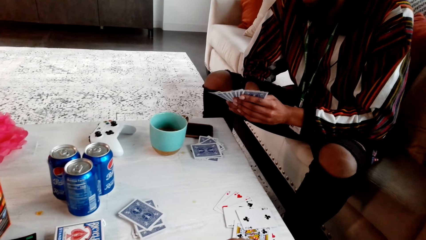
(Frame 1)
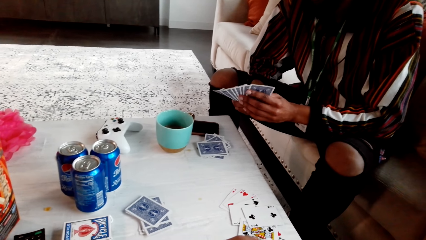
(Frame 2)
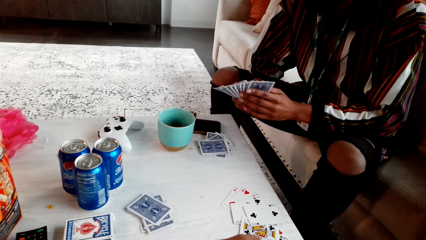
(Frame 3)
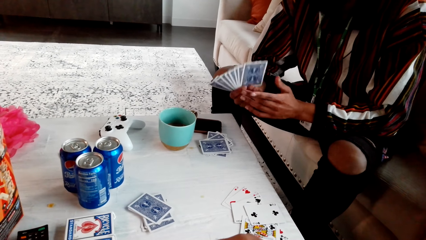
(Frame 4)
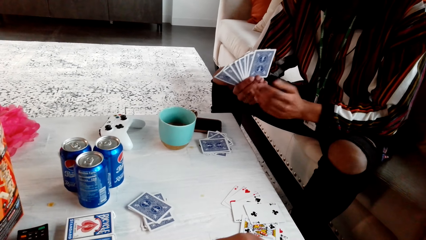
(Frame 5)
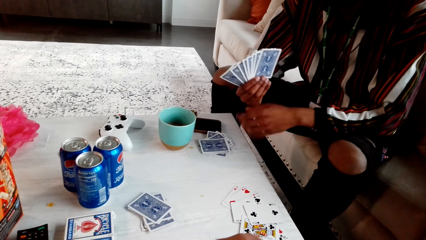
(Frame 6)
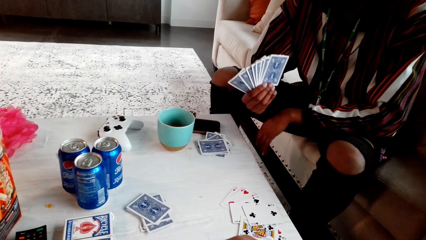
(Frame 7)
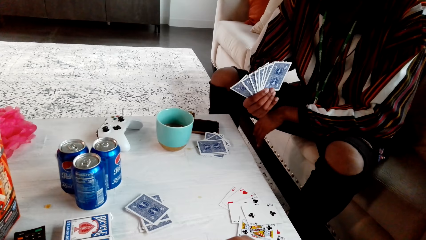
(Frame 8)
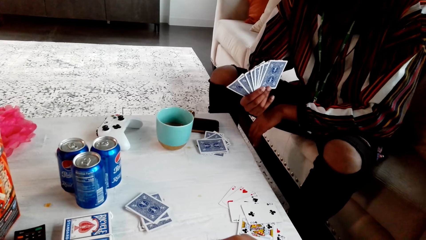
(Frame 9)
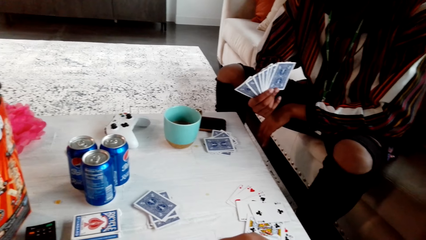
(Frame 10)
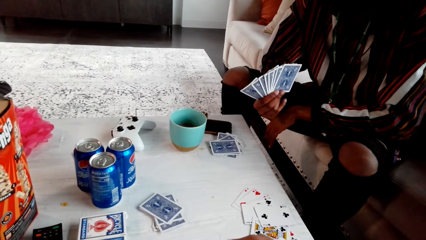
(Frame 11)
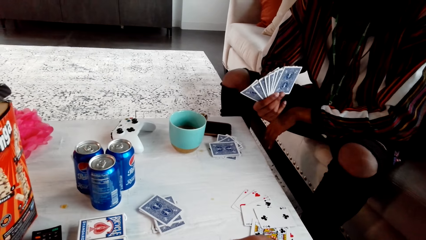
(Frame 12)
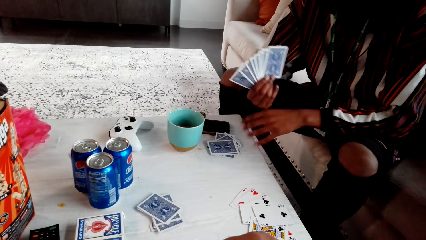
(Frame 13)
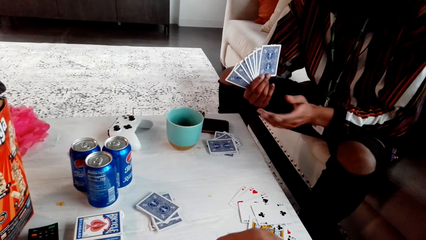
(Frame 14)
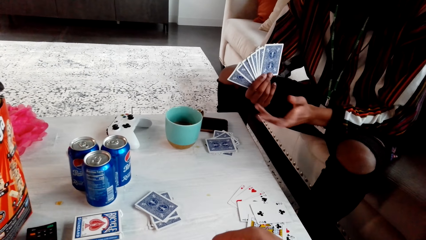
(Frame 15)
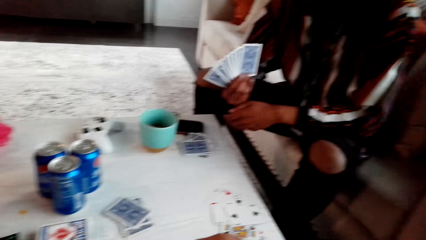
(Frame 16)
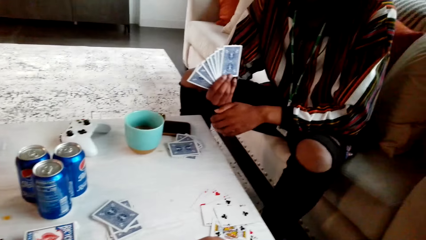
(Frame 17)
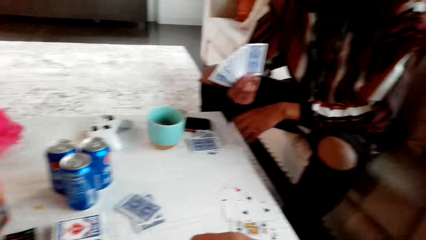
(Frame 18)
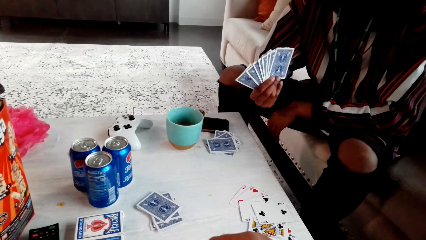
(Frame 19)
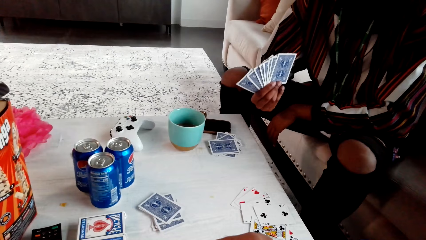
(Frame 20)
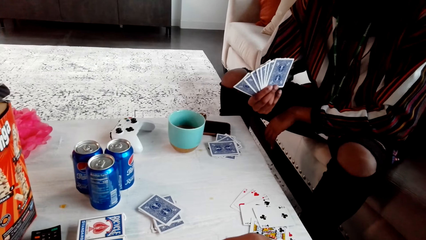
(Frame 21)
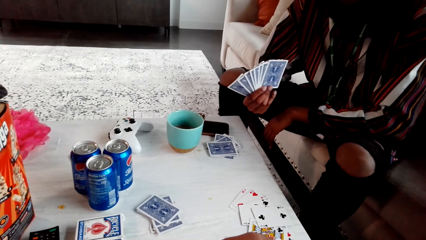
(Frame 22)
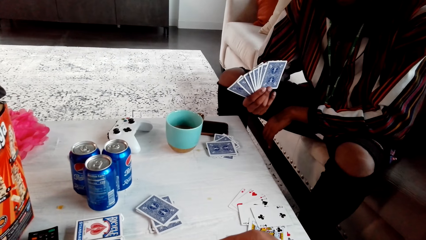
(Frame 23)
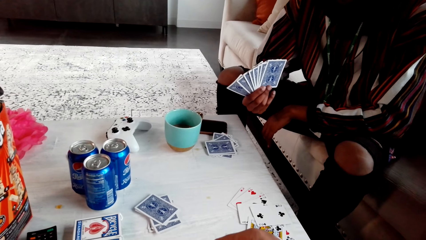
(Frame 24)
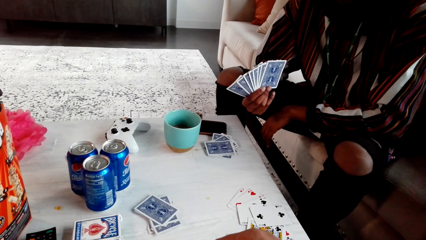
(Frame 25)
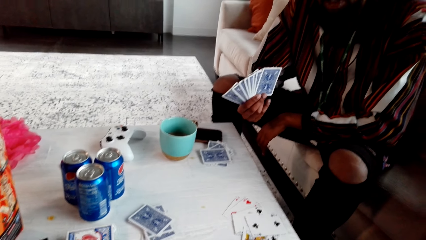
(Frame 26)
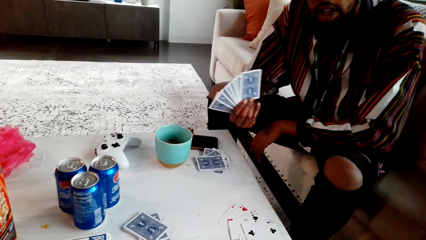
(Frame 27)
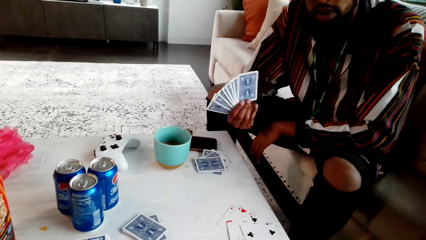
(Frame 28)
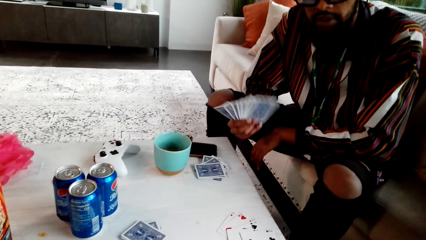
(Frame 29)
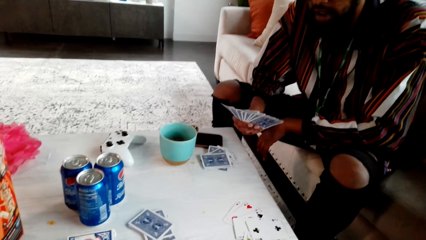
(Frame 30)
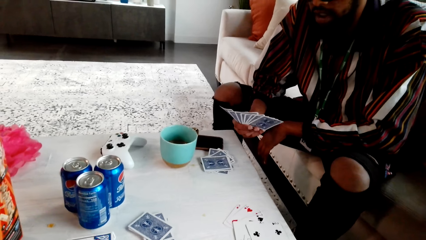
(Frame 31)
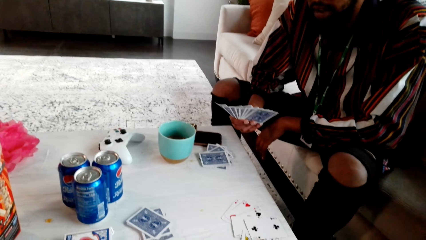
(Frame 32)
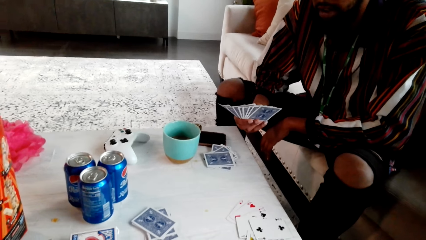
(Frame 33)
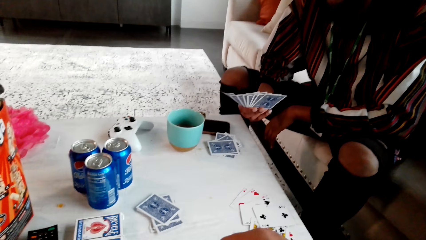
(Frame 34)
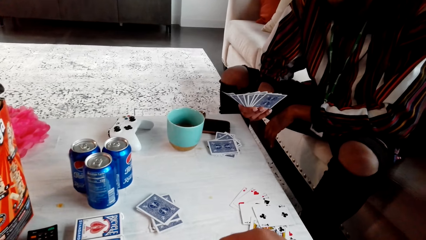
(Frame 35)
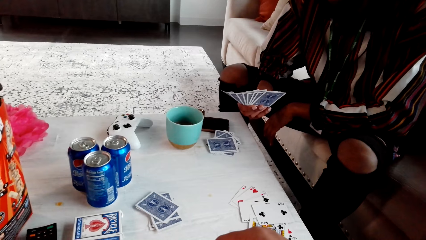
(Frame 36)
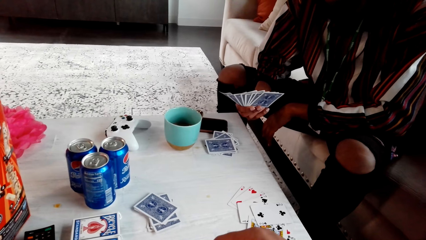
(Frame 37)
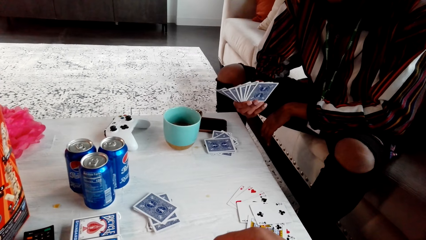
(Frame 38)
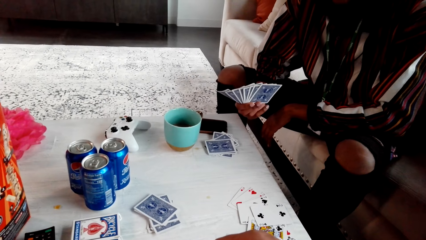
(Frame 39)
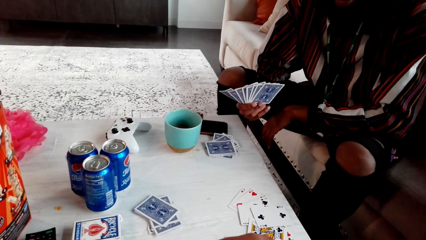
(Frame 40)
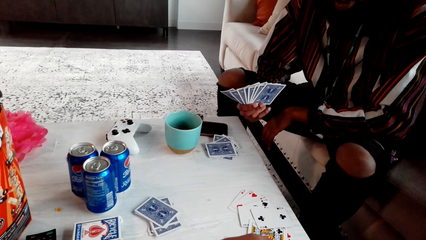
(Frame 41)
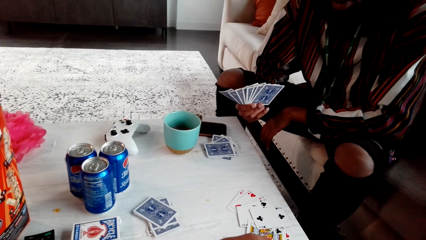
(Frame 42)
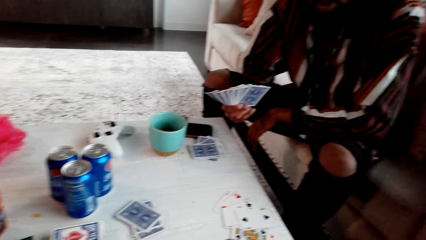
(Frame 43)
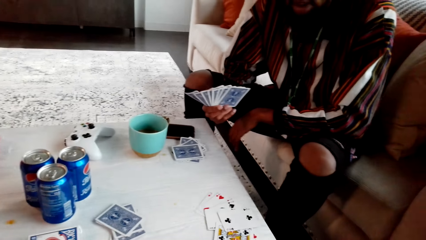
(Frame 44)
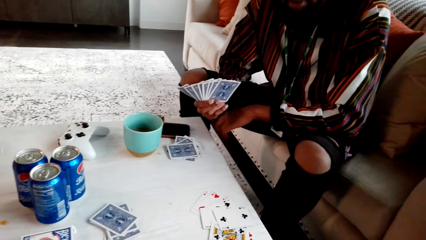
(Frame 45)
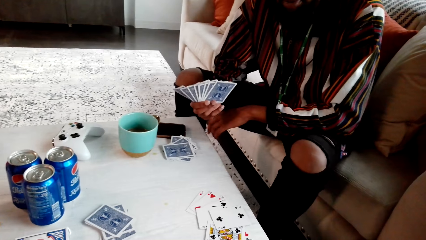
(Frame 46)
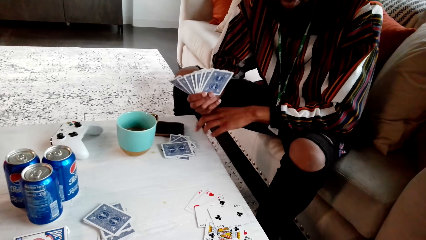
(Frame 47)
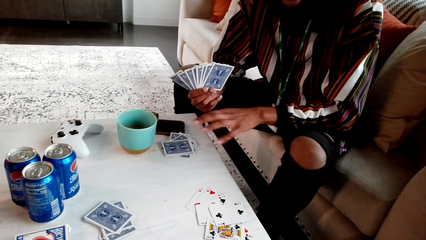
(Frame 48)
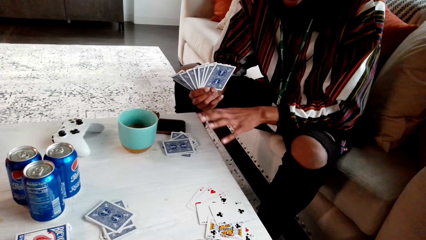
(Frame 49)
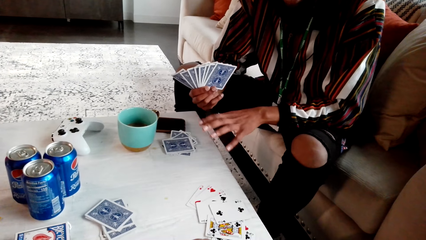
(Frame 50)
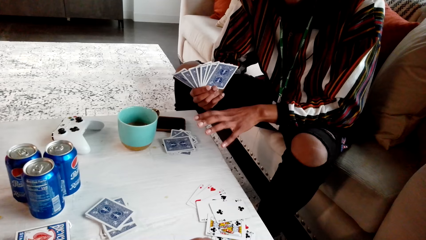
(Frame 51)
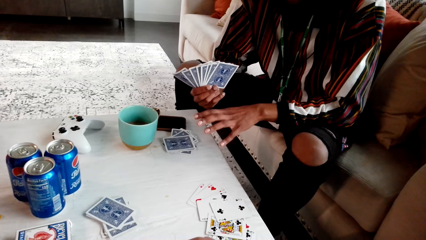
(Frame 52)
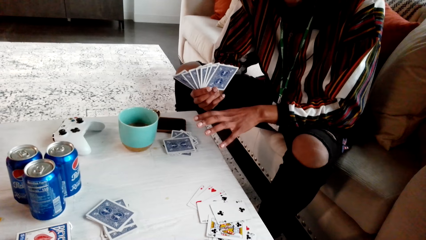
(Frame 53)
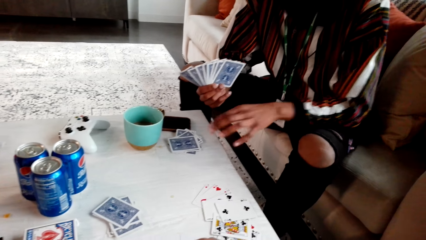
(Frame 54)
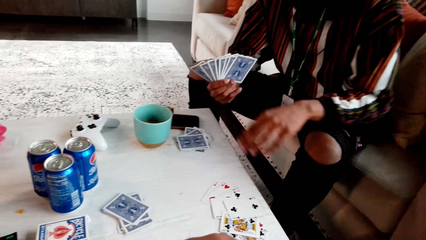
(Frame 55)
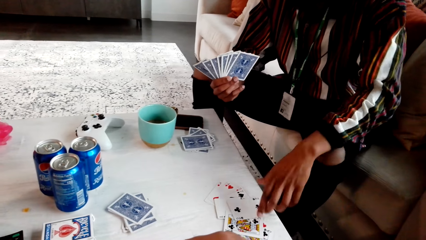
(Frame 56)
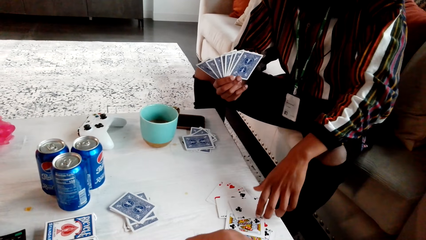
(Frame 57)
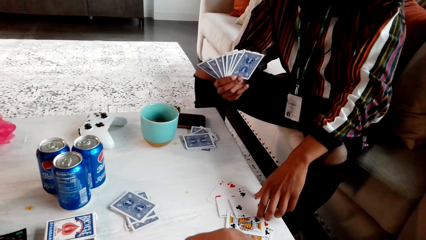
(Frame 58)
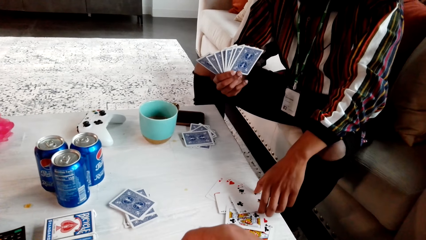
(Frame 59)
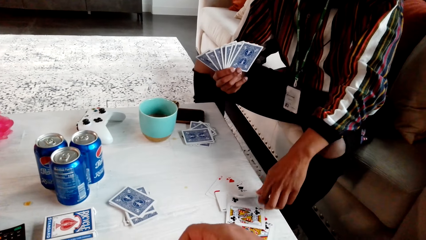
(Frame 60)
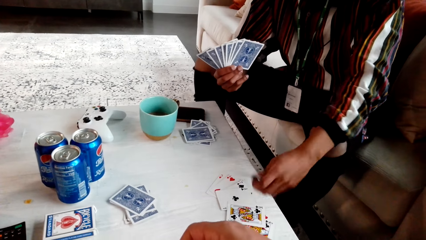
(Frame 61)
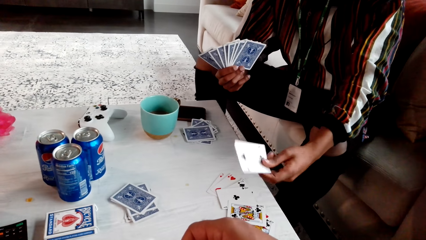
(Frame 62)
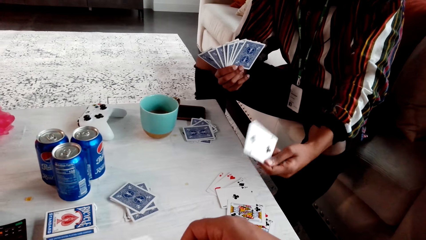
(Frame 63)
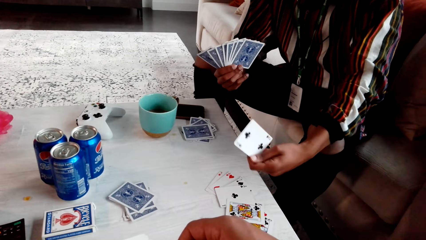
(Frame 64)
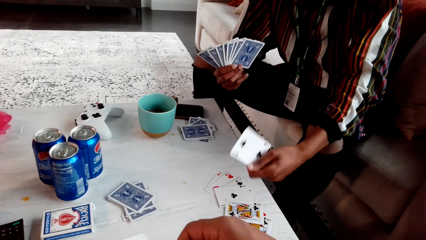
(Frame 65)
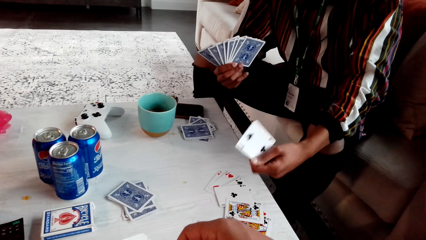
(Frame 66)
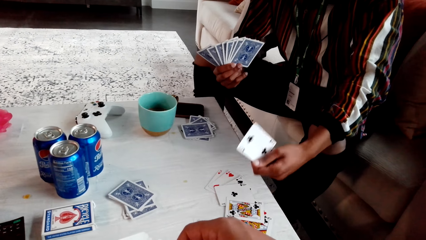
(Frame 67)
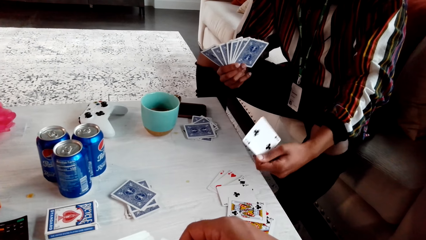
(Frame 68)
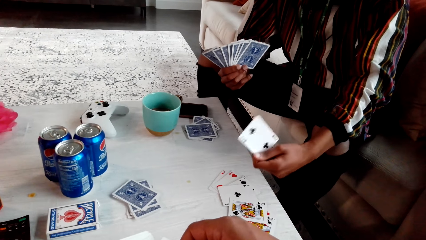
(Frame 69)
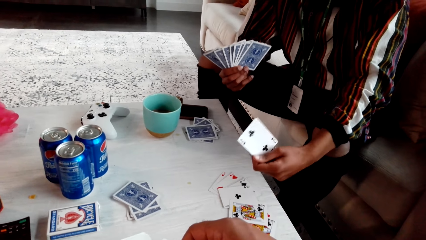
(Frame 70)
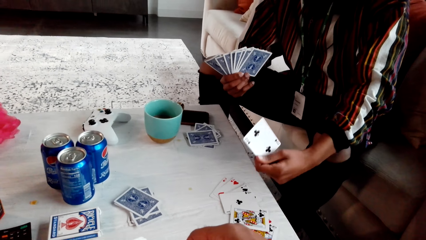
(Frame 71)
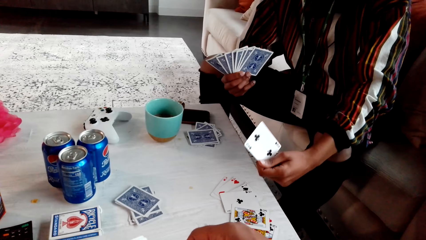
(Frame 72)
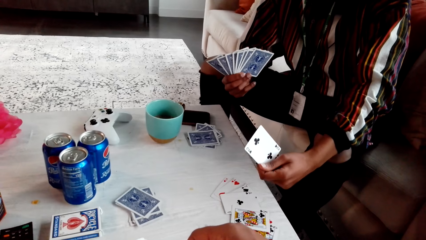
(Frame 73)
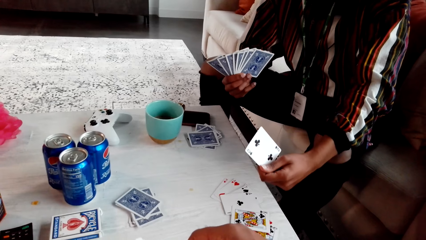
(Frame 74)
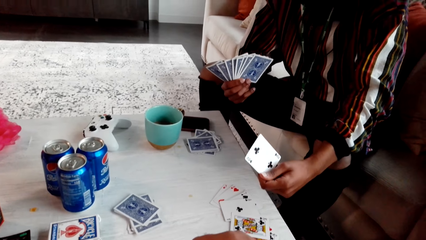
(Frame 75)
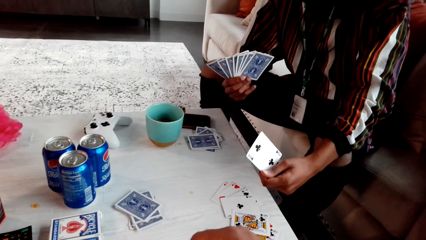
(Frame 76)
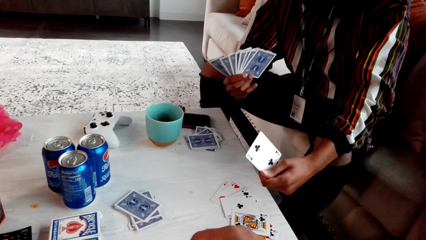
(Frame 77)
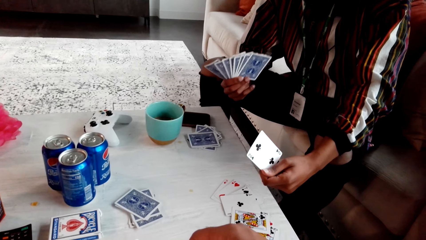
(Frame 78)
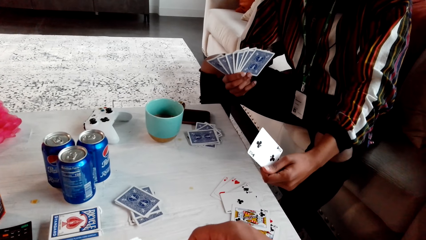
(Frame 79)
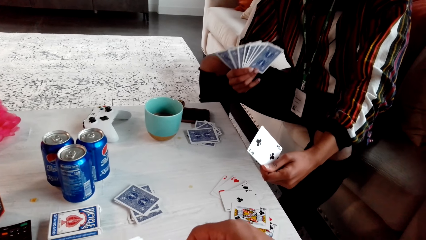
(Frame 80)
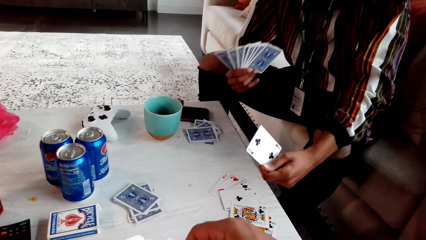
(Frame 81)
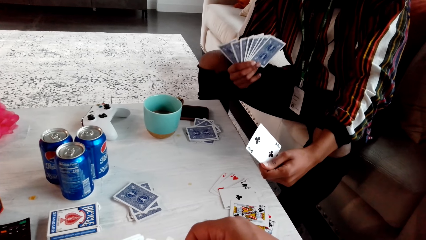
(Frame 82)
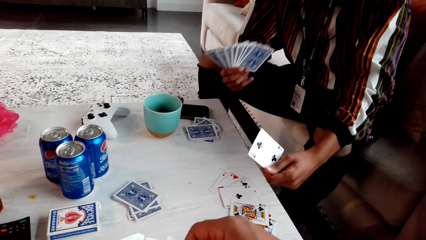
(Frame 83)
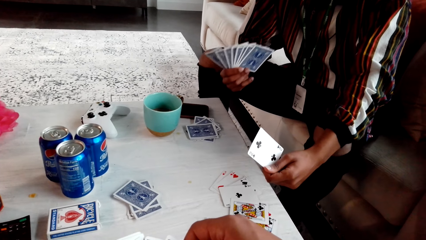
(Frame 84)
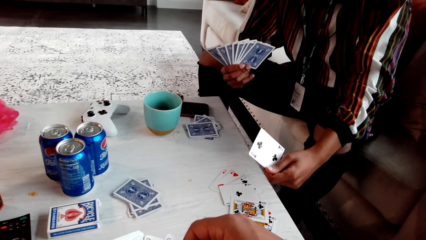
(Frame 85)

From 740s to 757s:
A man speaks with gestures. He holds the cards with the right hand. He picks a playing card. He speaks with gestures.
